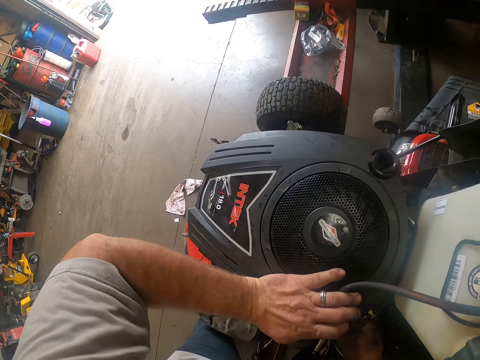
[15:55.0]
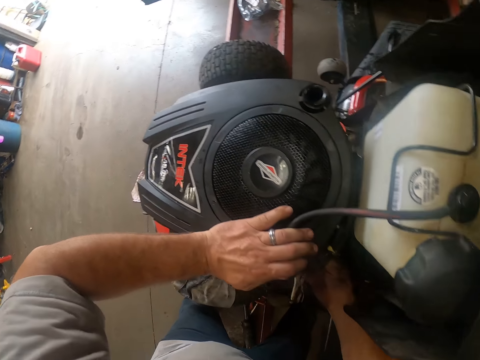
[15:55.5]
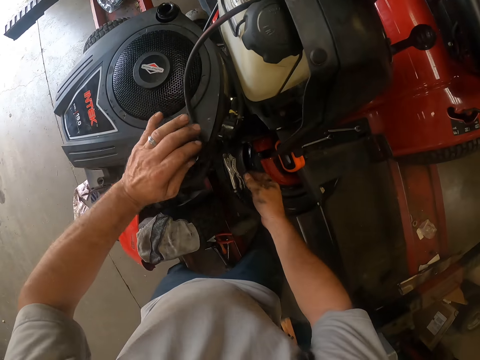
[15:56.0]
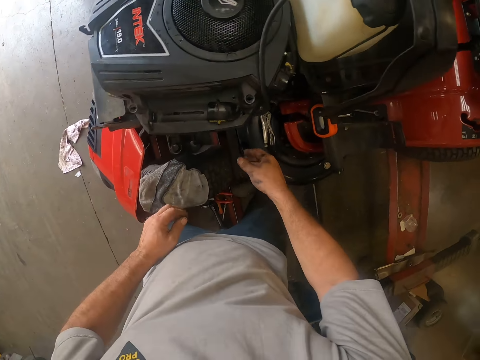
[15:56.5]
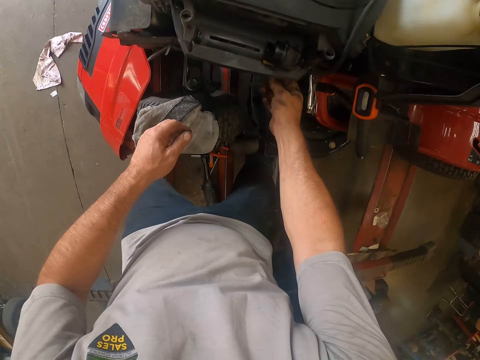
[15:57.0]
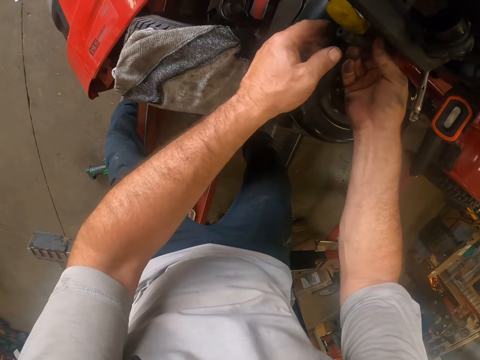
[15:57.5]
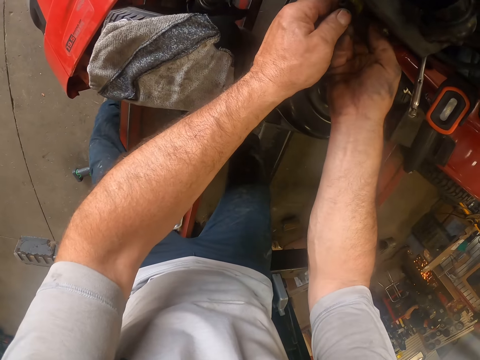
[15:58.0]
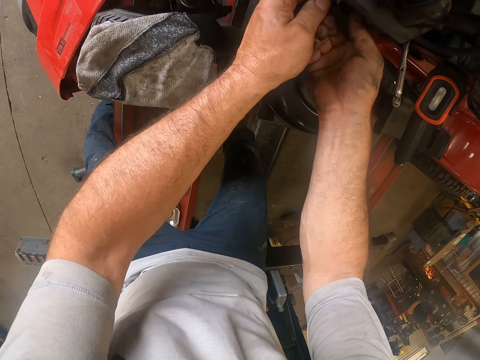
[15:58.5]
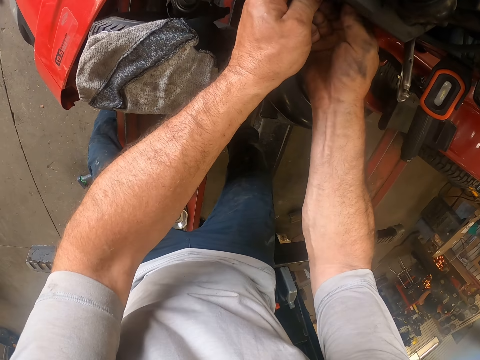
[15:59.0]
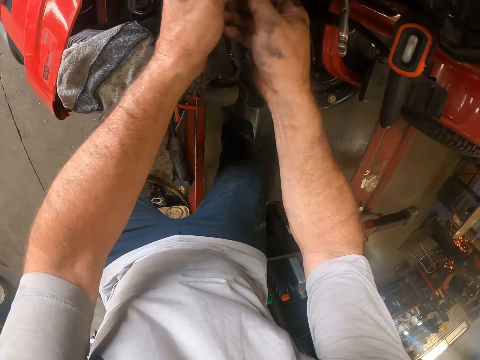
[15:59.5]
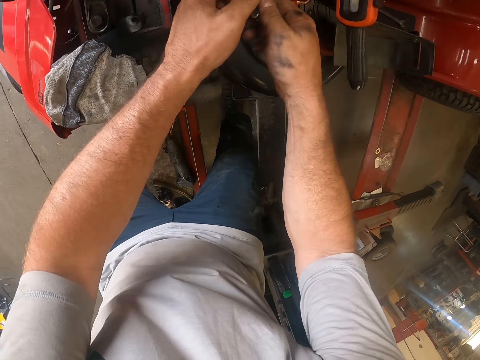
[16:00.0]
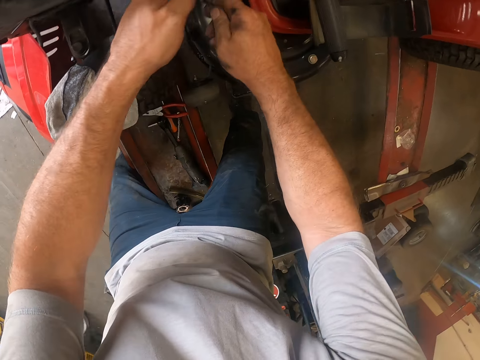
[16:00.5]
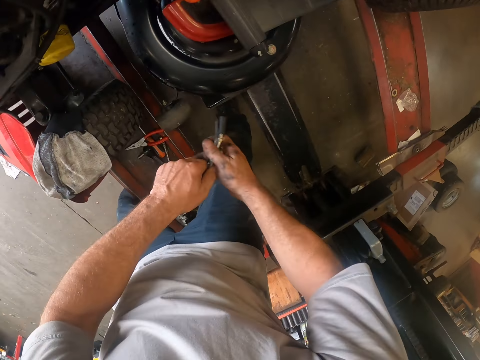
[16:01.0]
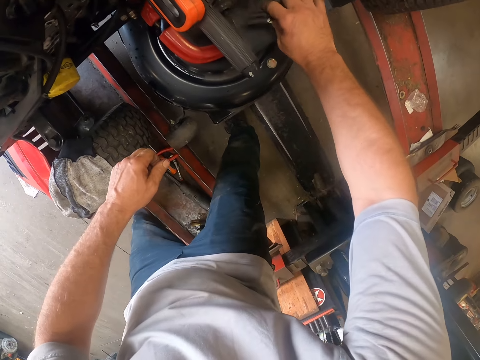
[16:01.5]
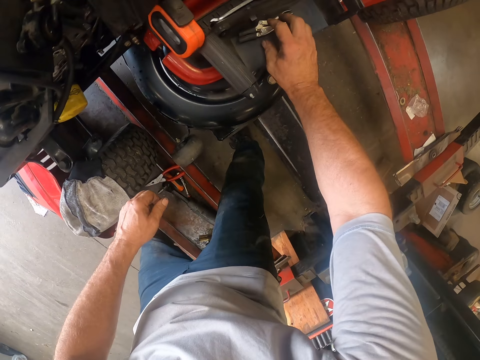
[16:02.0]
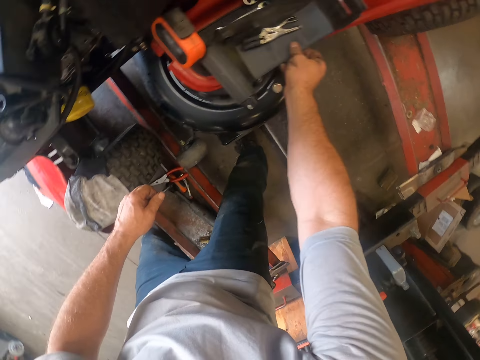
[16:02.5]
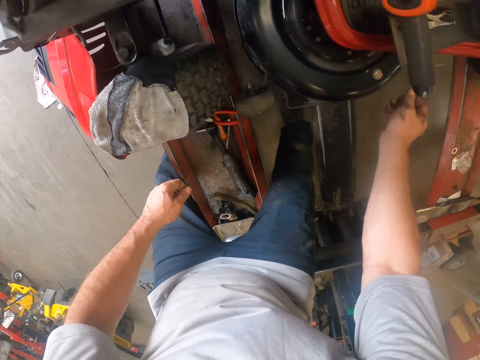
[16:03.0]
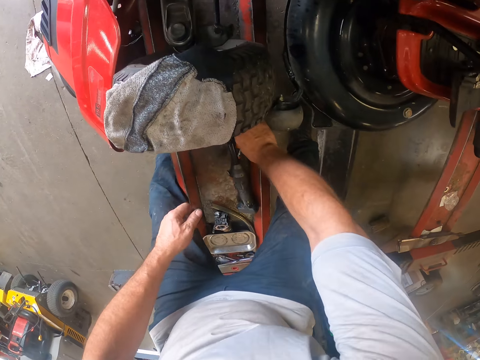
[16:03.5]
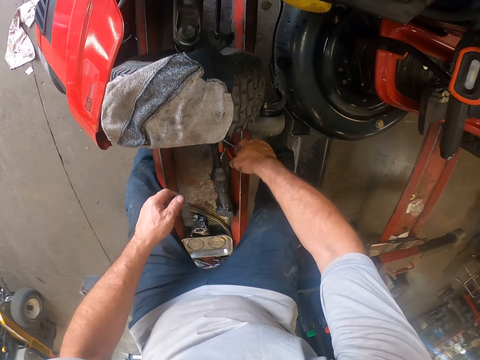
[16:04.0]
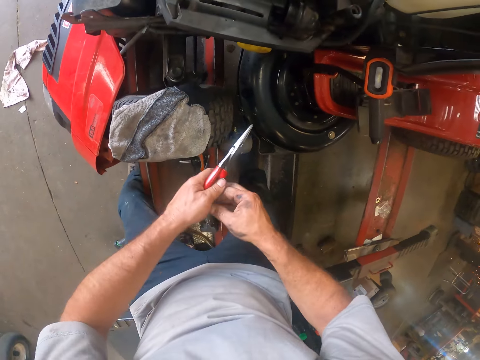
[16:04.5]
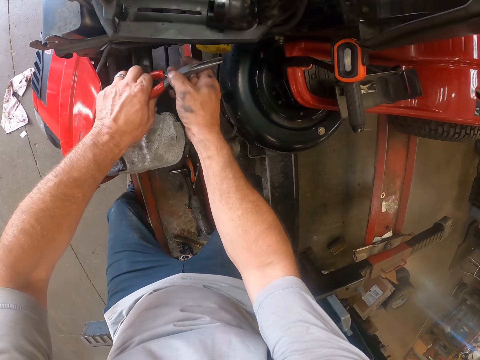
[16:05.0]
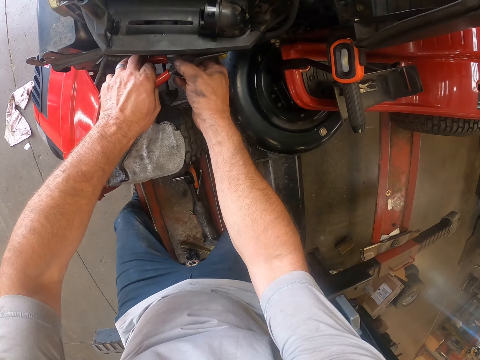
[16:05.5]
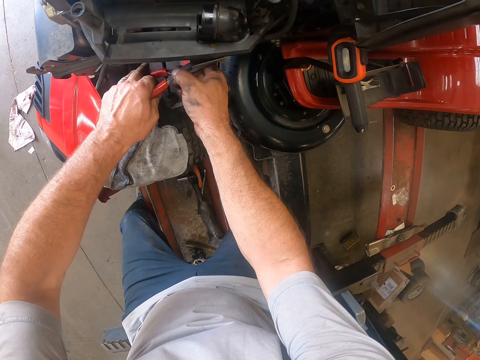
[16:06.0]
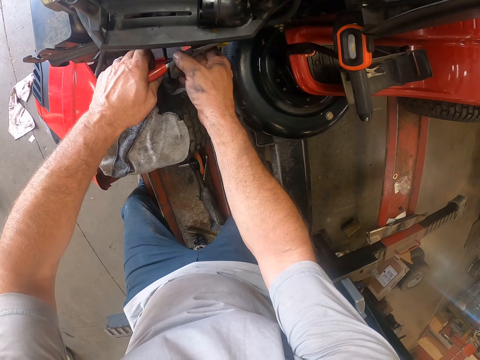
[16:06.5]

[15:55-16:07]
The camera wearer adjusts wires on the lawn mower with his hands. He fixes the lawn mower. He removes a stall clamp or pliers from the lawn mower with his hands. He drops the stall clamp on the lawn mower with his right hand. He picks up a plier from the lawn mower with his right hand, passes the plier from his right hand to his left hand and uses the plier on the lawn mower with his hands.

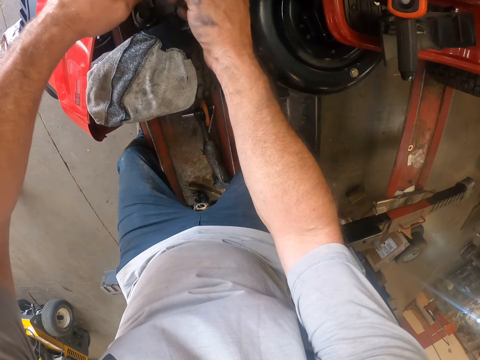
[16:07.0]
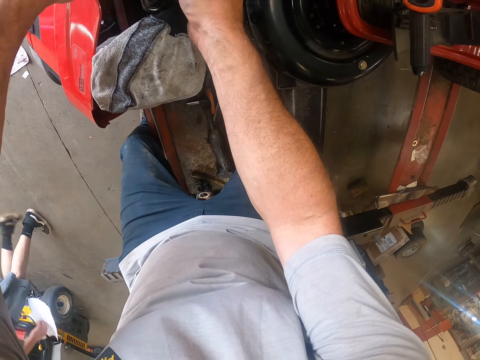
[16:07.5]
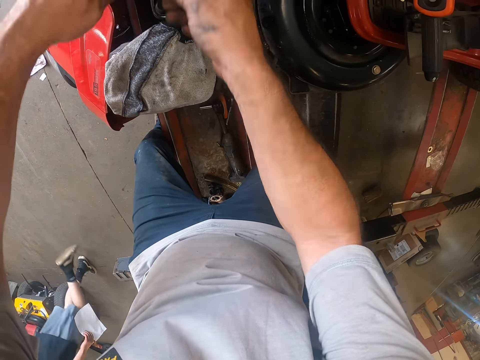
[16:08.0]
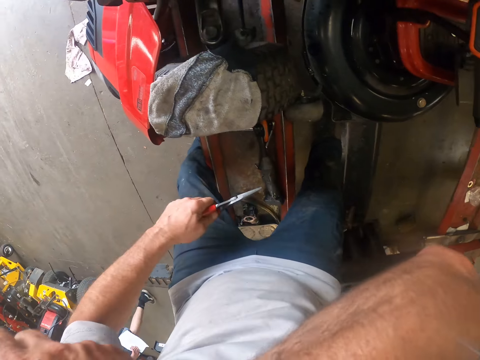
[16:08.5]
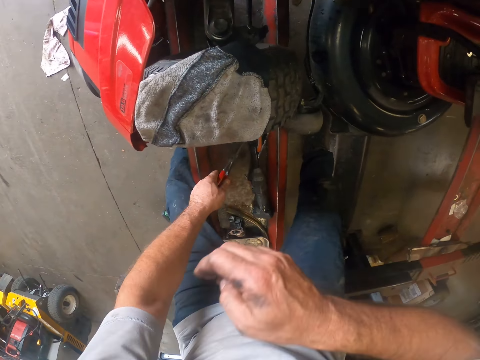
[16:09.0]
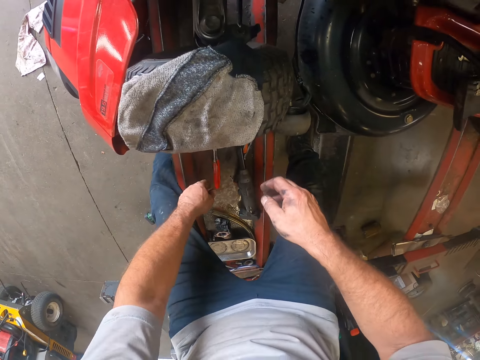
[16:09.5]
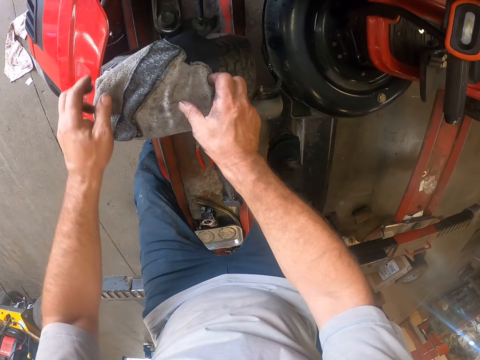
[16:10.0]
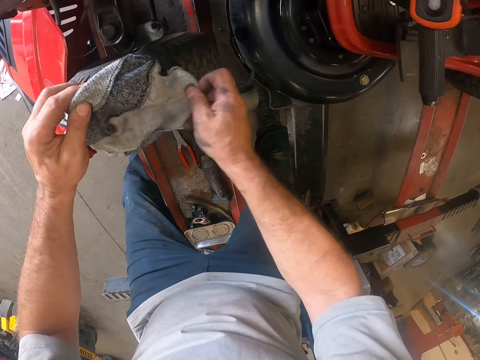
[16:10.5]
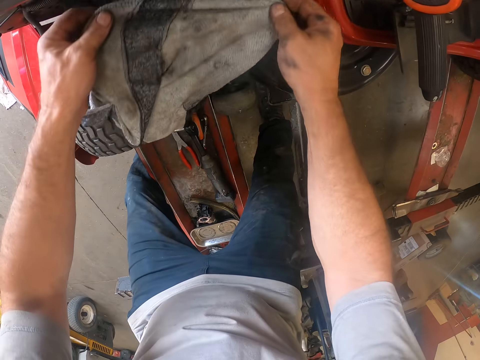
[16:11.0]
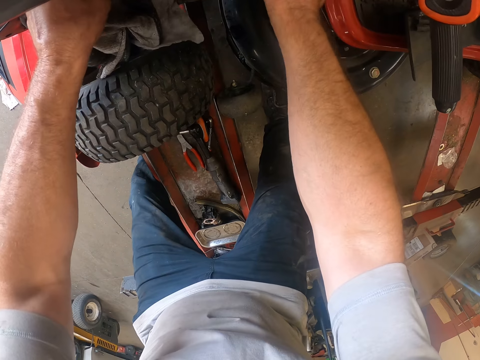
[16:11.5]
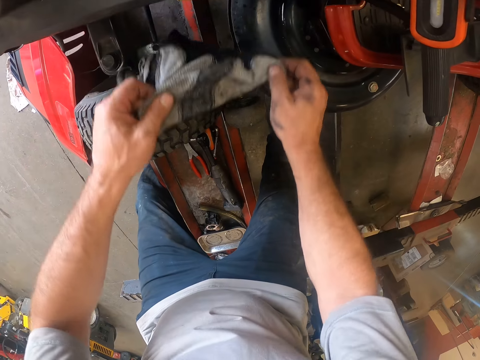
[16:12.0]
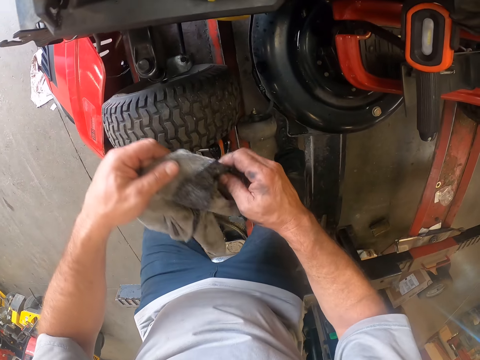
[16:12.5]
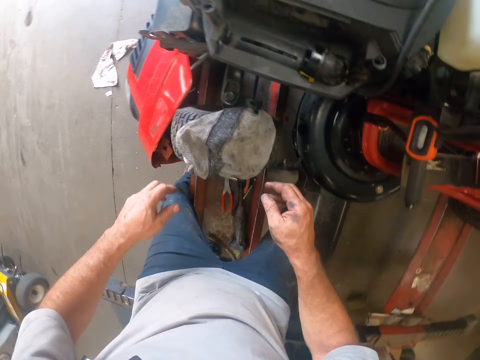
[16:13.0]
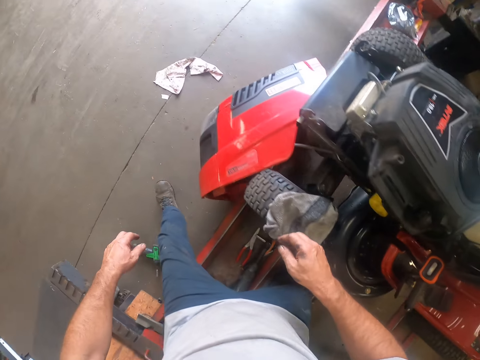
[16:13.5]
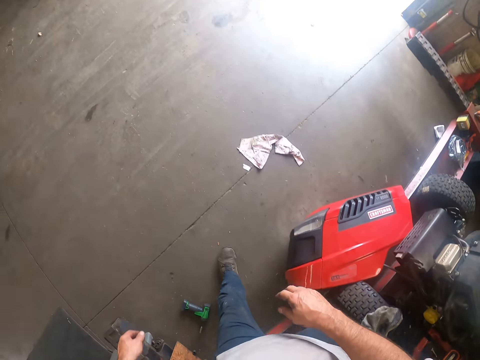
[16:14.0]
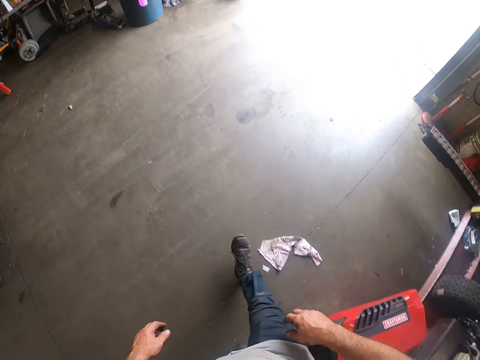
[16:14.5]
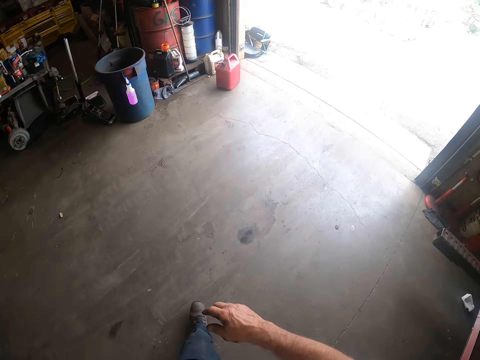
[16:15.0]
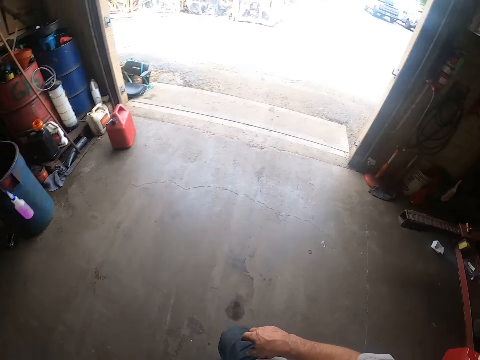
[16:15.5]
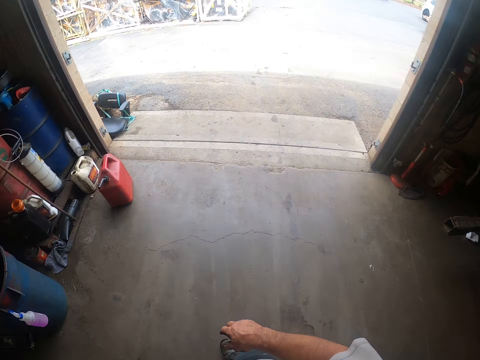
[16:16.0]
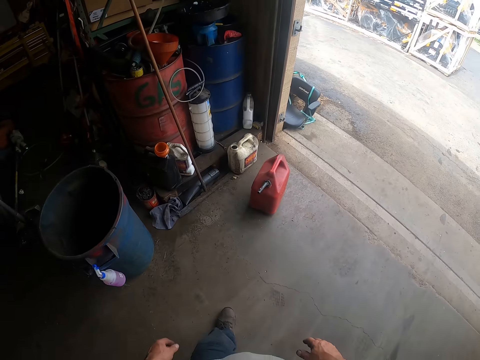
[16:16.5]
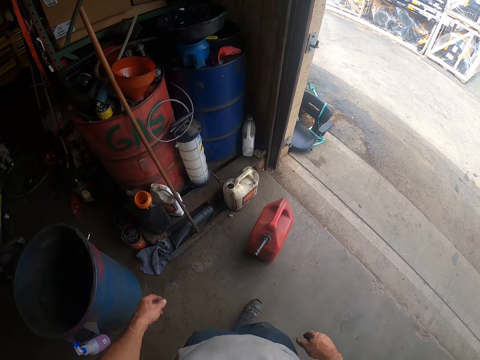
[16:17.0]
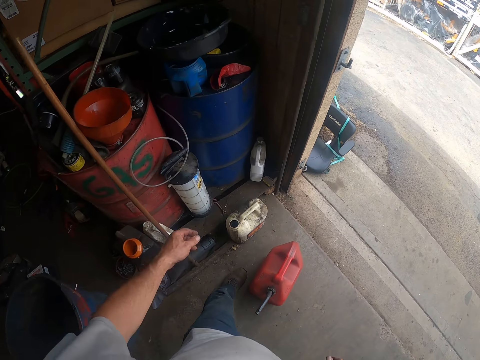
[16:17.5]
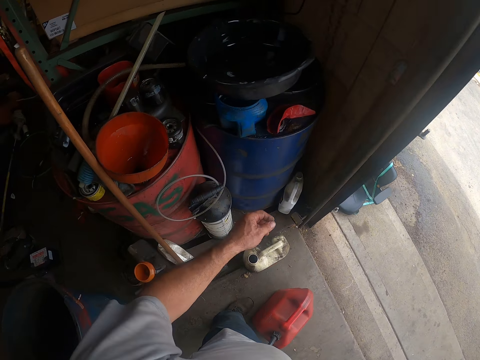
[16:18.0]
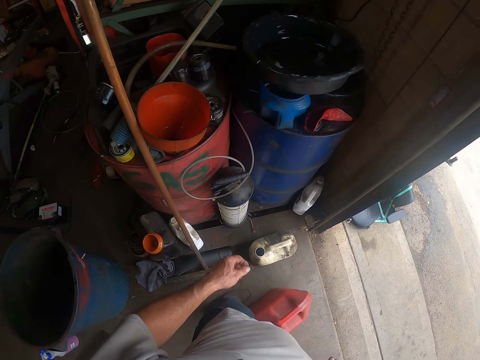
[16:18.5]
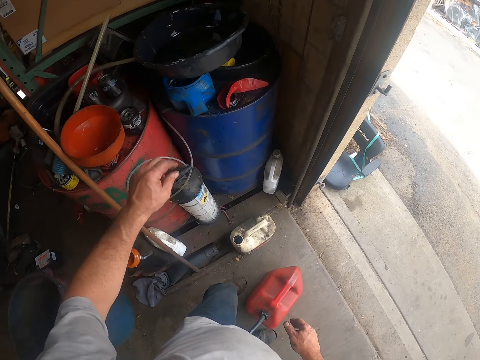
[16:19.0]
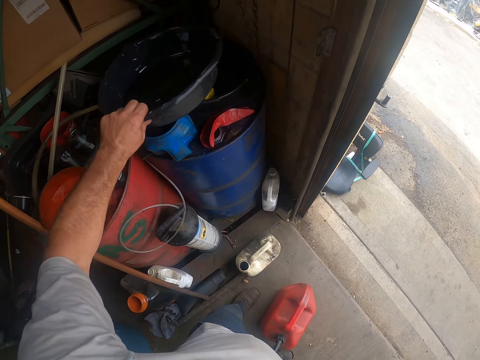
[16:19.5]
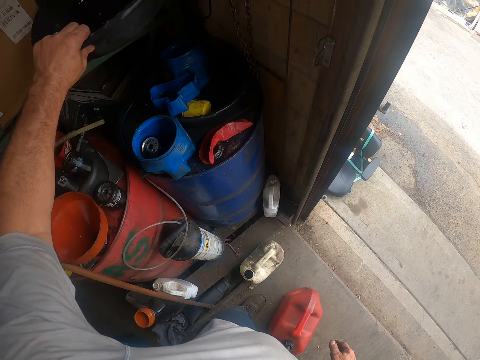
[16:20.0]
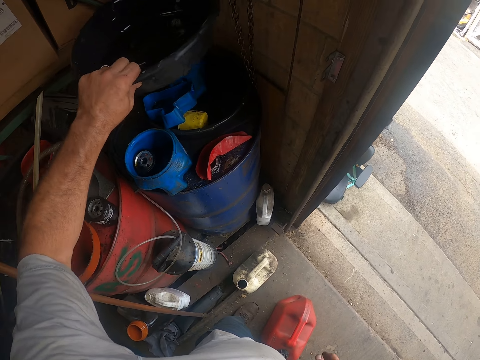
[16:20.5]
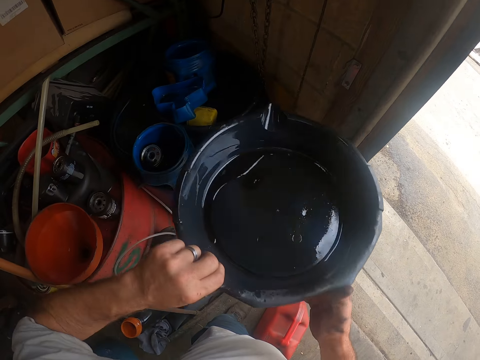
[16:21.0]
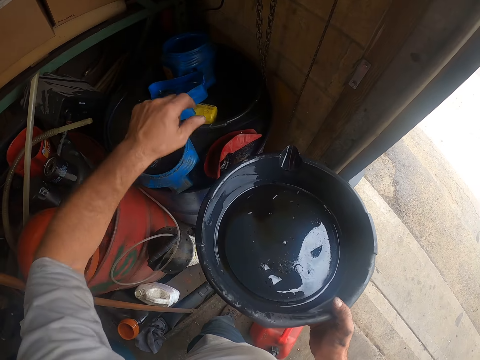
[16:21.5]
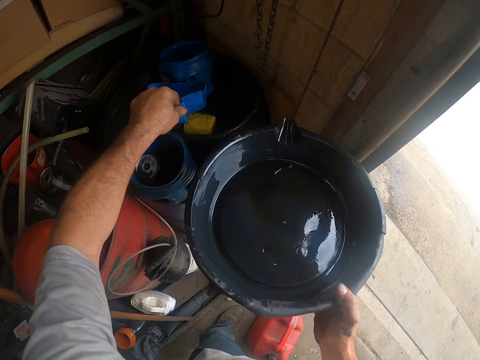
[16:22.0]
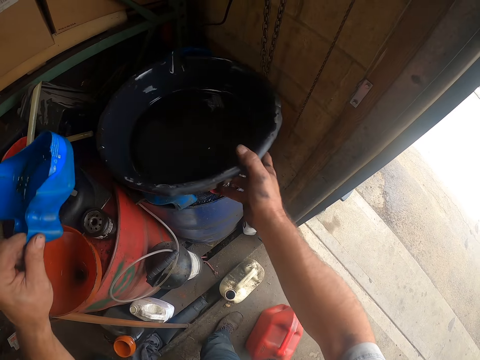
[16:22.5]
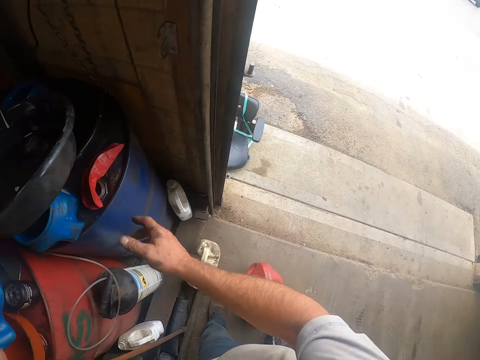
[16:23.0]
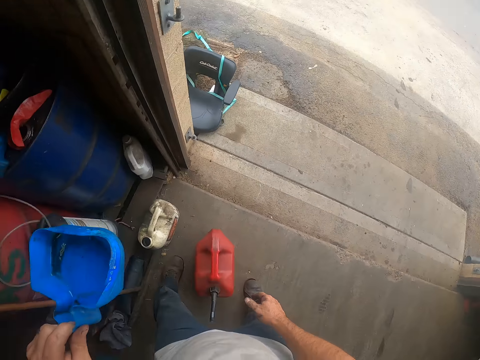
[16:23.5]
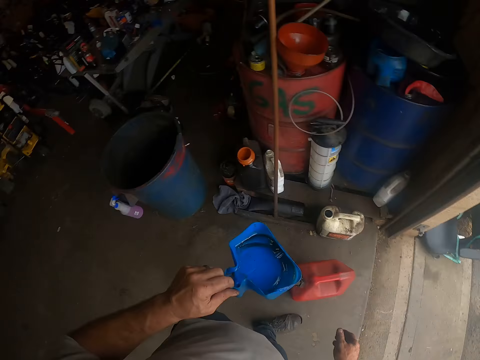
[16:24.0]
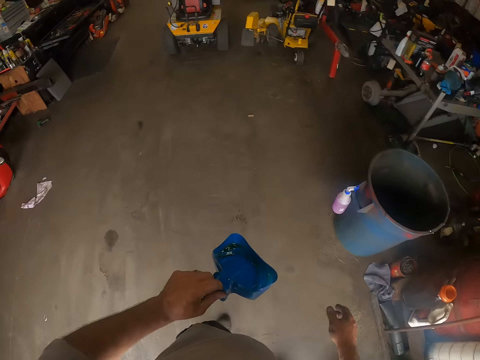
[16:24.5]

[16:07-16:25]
The camera wearer tightens the lawn mower engine with screw bolts. He drops the plier on the rail or manual lifter with his left hand. He picks up a cloth from a wheel of the lawn mower with his hands. He drops the cloth on the wheel with his hands. He walks towards the door. He walks in the room. He picks up a bowl on a drum with his left hand. He touches a basin. He passes the bowl from his left hand to his left hand. He picks up a container or dust pan on the drum with his left hand. He drops the bowl on the drum with his right hand.
